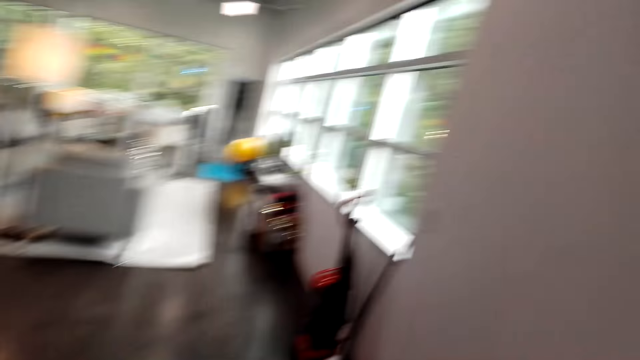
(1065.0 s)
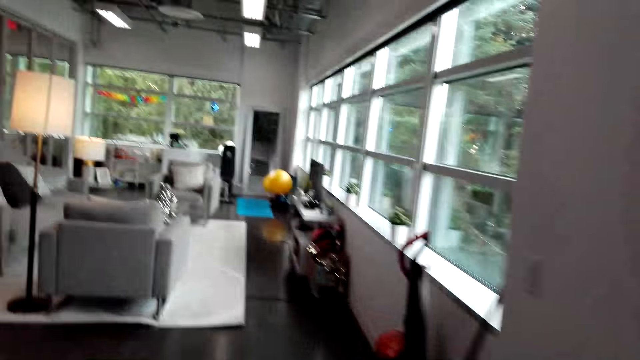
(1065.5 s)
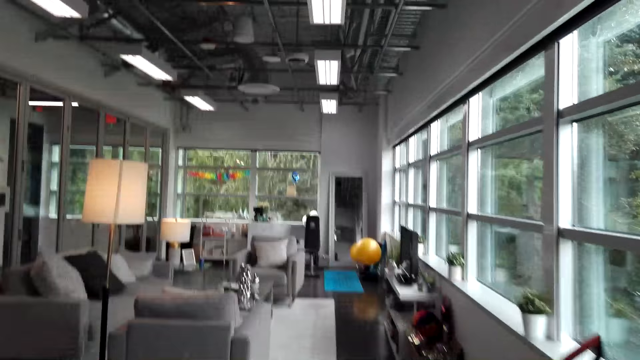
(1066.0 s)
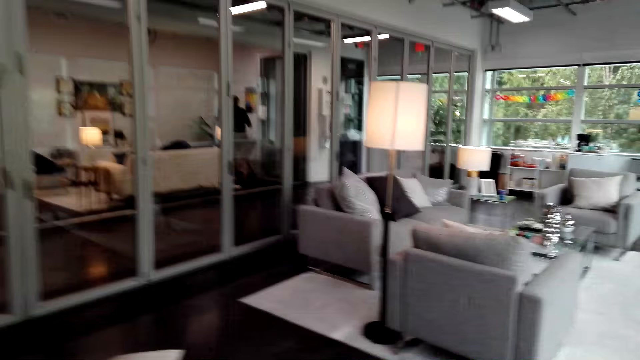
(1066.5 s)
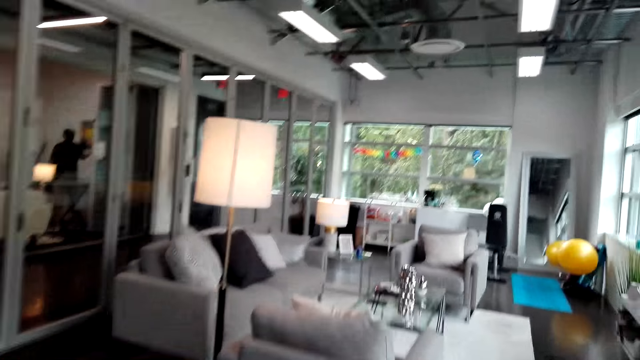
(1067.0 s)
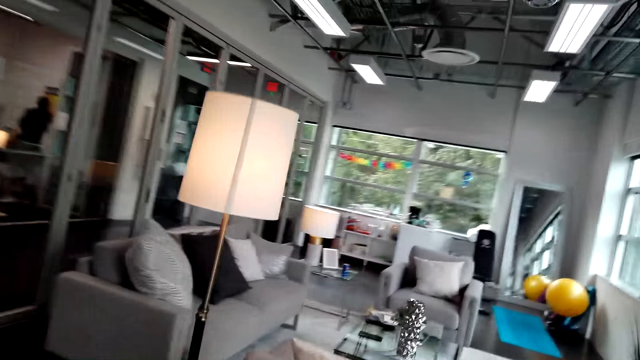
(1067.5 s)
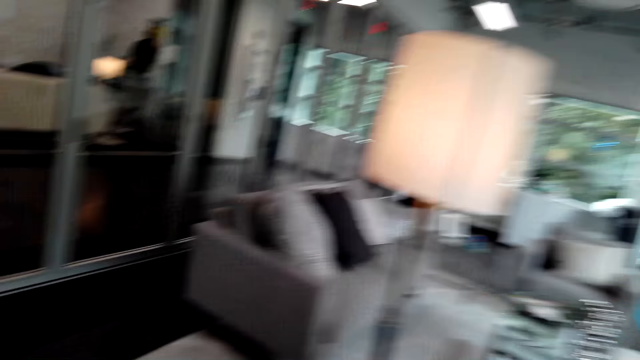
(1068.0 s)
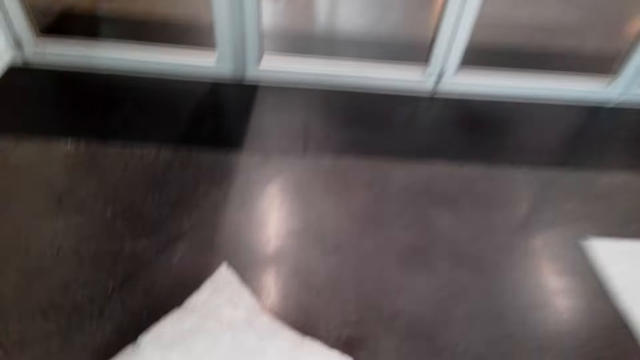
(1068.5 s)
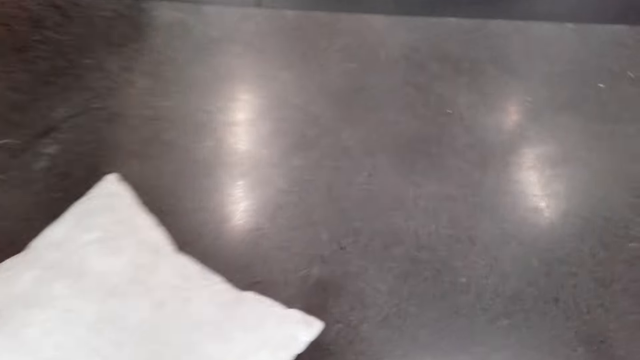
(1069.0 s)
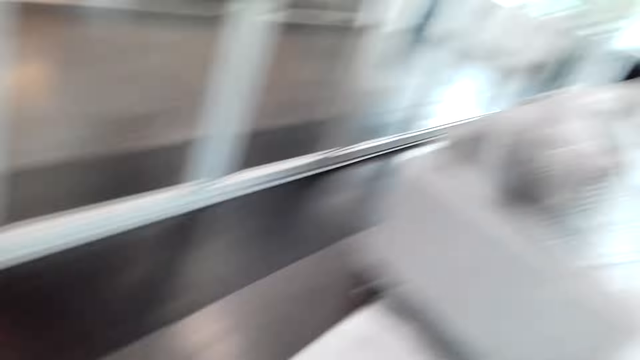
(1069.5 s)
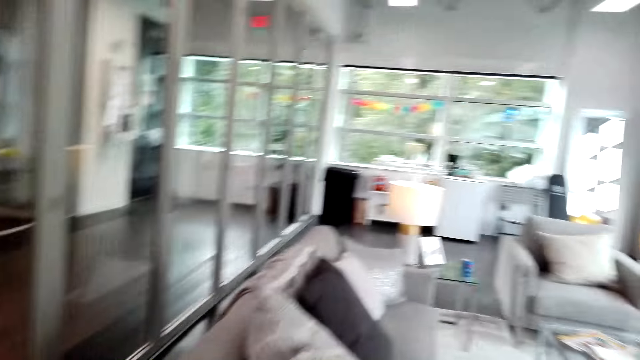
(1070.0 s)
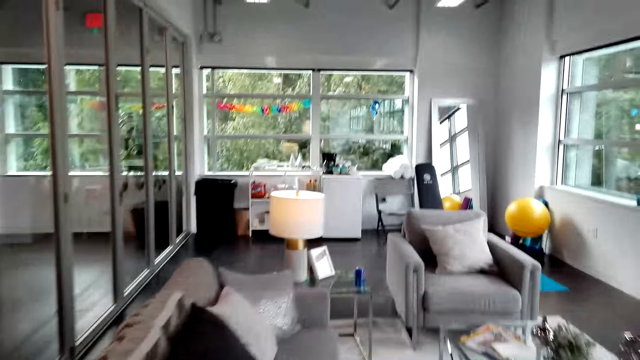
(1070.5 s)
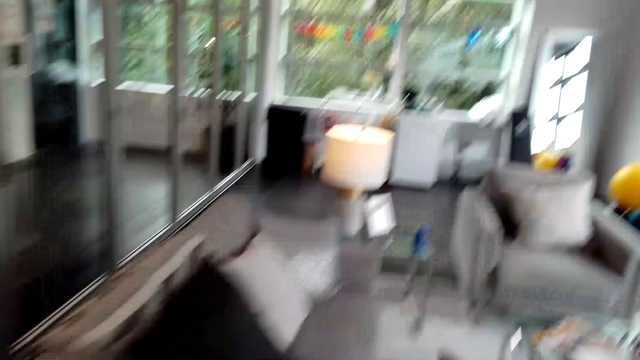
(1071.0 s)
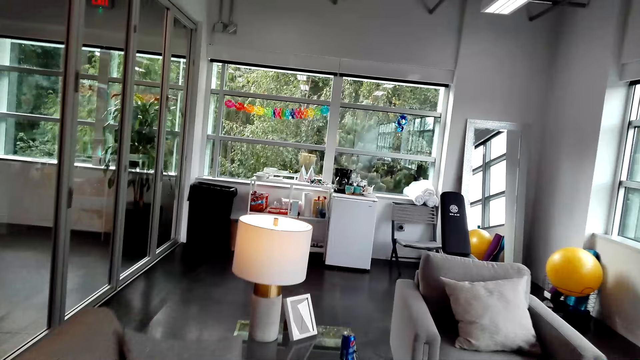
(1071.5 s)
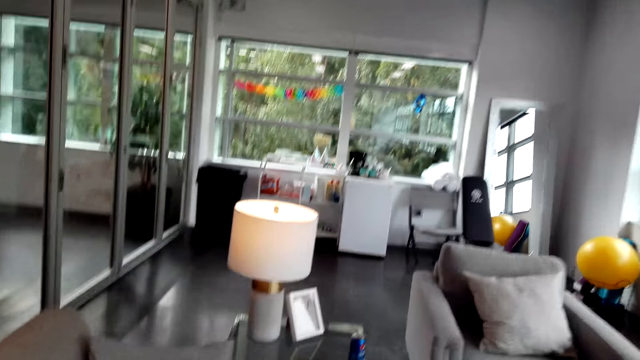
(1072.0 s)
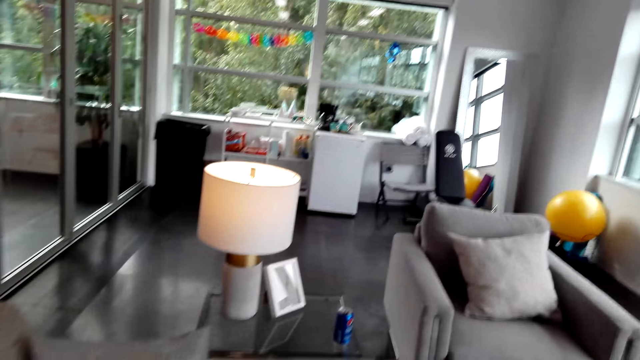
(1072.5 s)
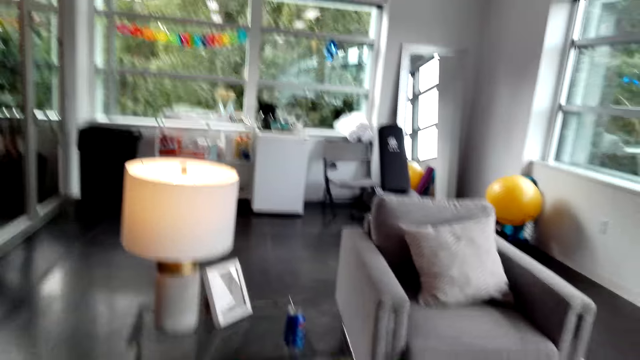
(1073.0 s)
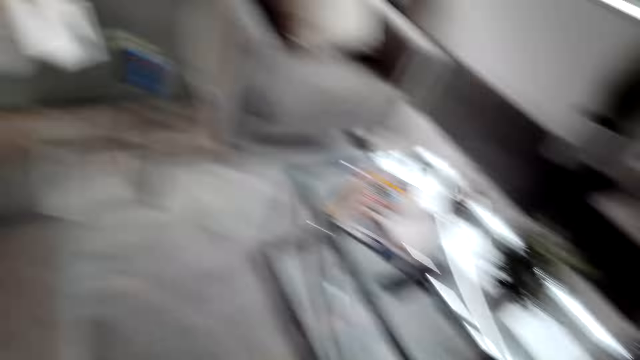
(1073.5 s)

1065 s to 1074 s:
The camera wearer picks a pillow. They walk around the room.

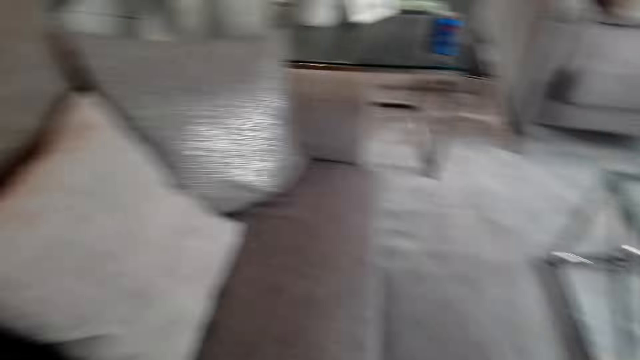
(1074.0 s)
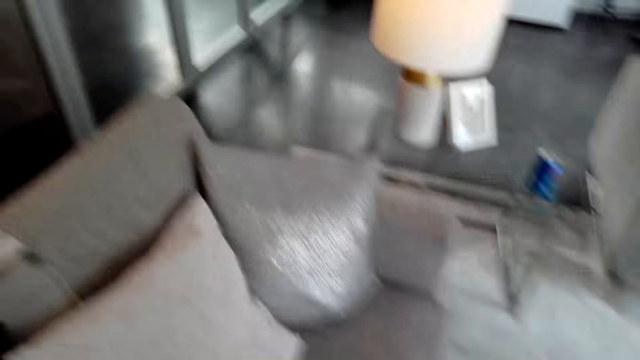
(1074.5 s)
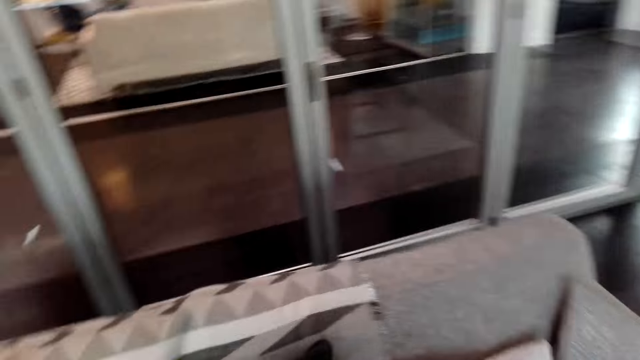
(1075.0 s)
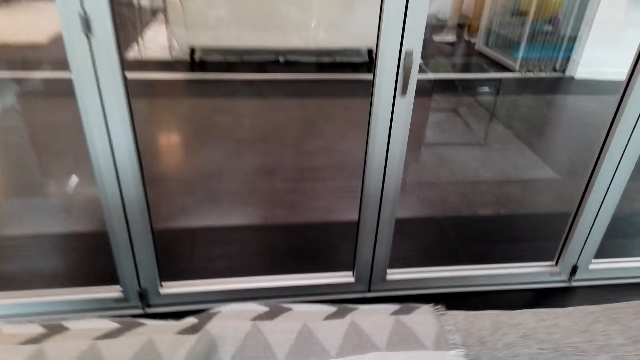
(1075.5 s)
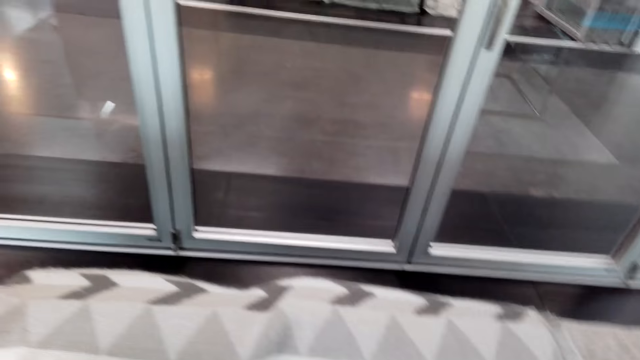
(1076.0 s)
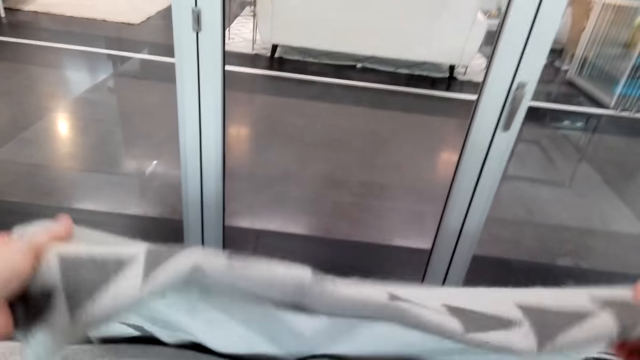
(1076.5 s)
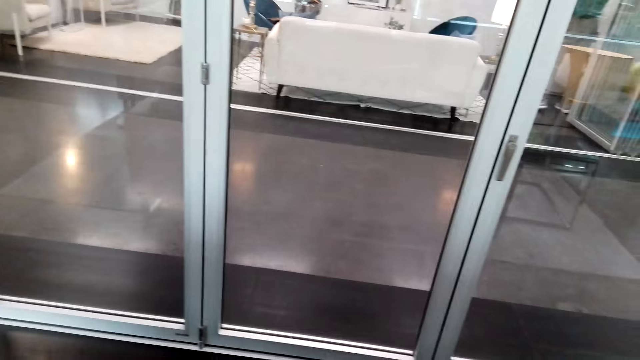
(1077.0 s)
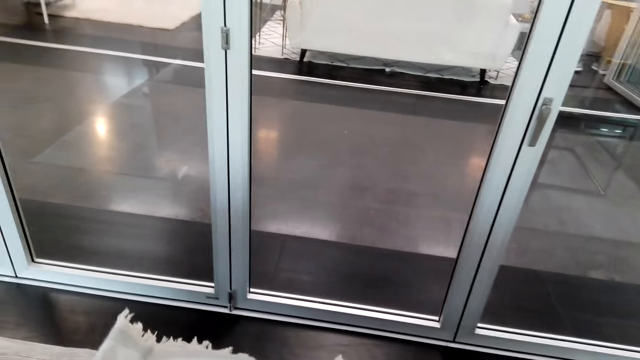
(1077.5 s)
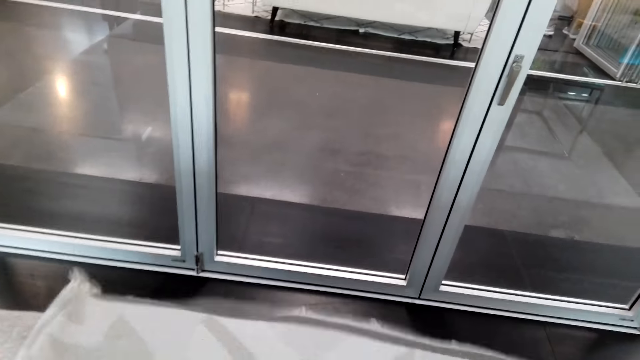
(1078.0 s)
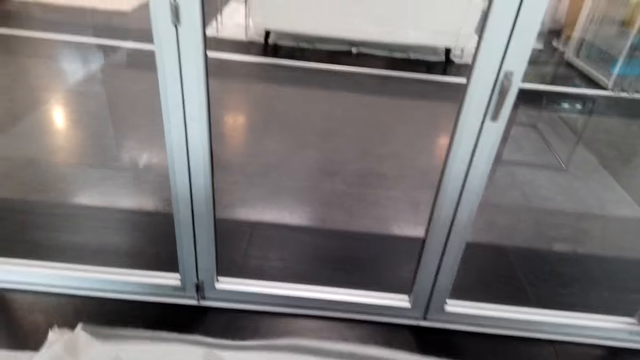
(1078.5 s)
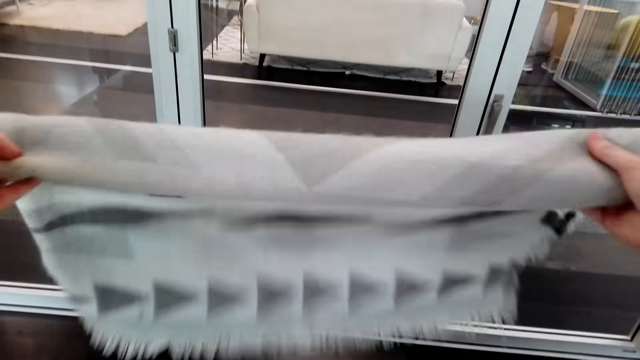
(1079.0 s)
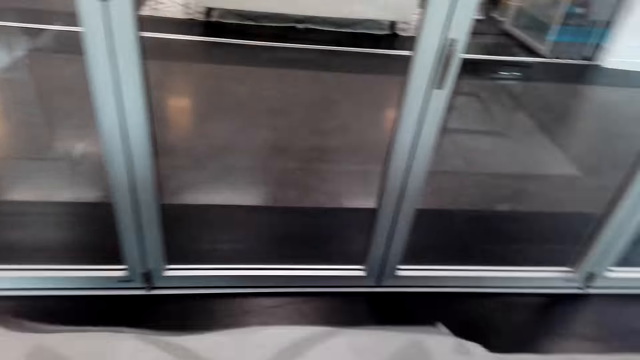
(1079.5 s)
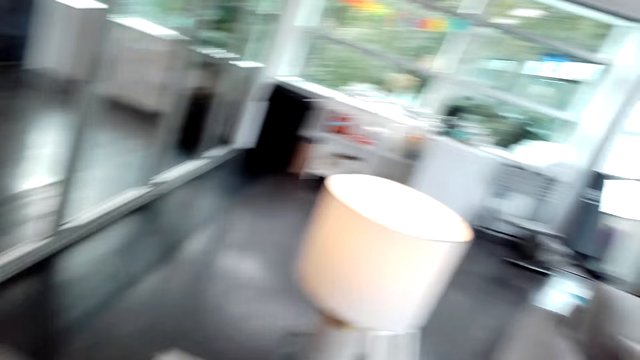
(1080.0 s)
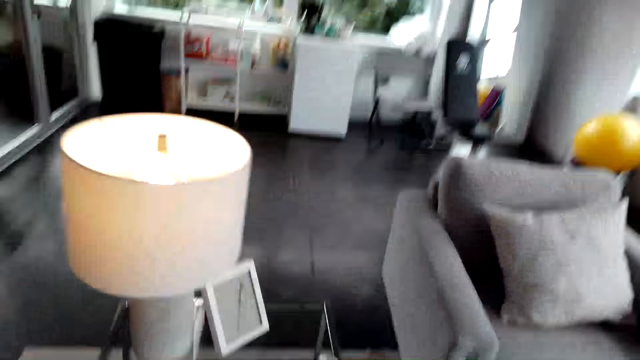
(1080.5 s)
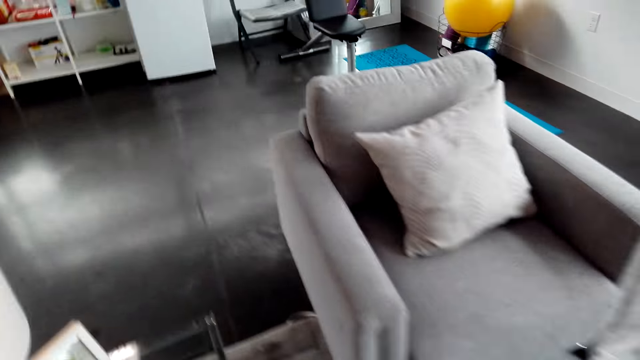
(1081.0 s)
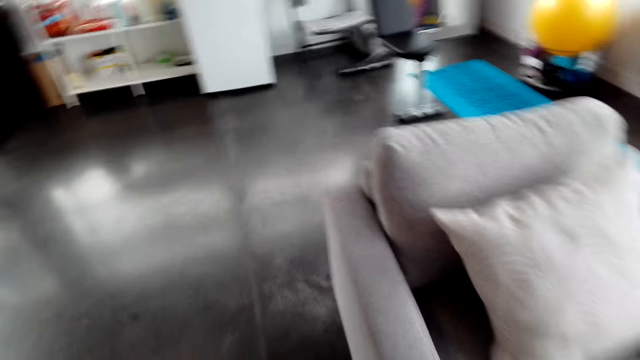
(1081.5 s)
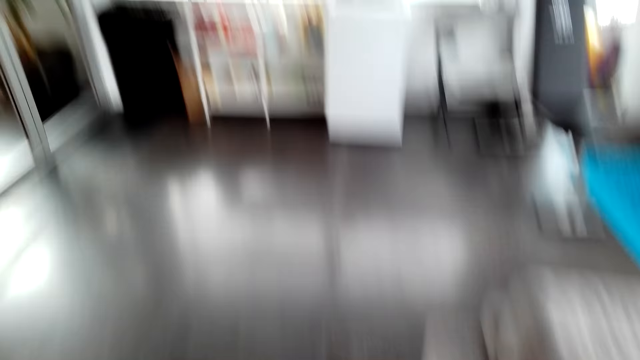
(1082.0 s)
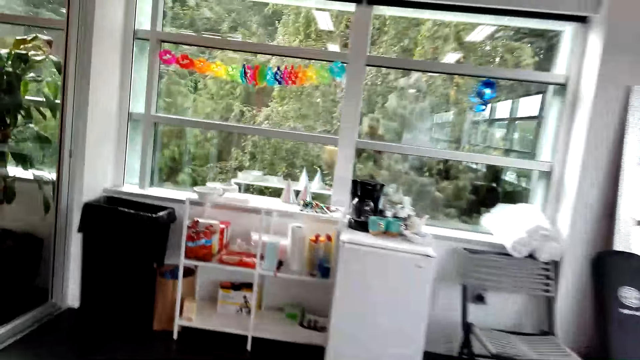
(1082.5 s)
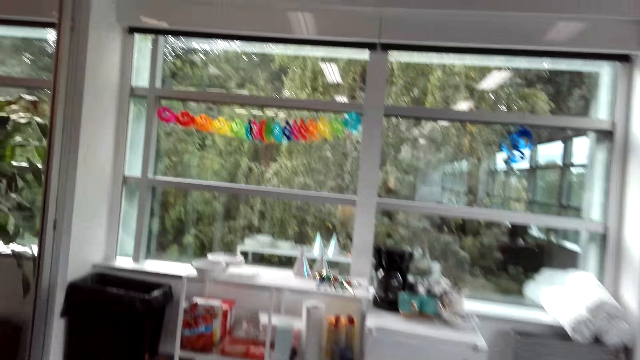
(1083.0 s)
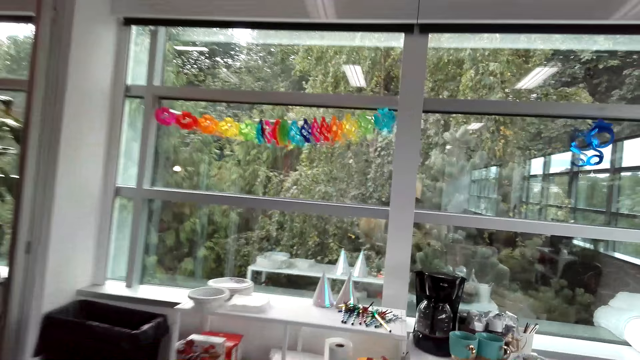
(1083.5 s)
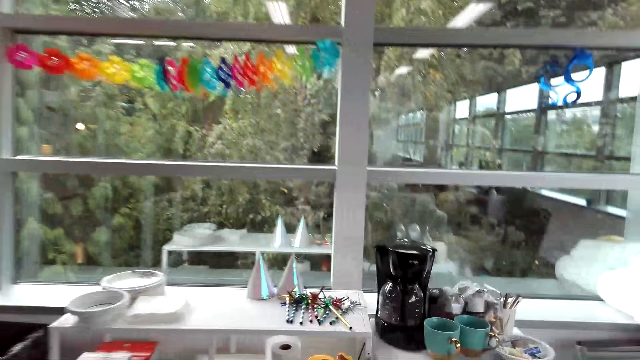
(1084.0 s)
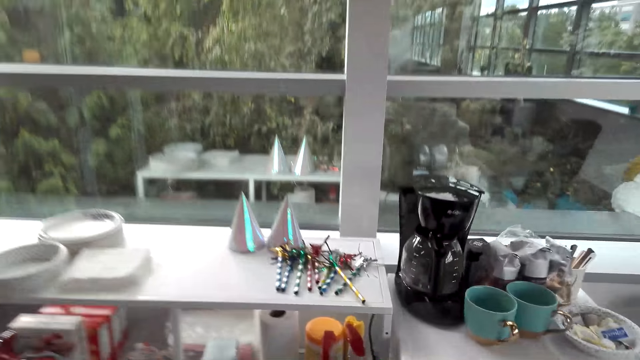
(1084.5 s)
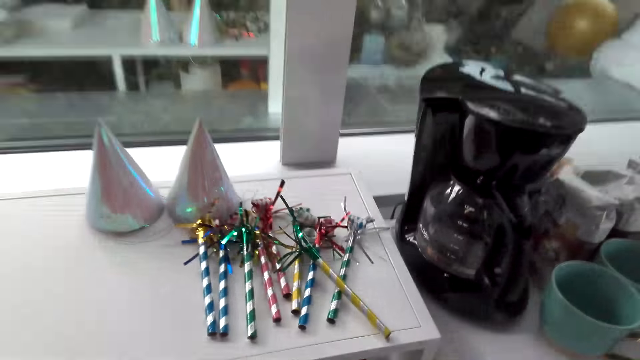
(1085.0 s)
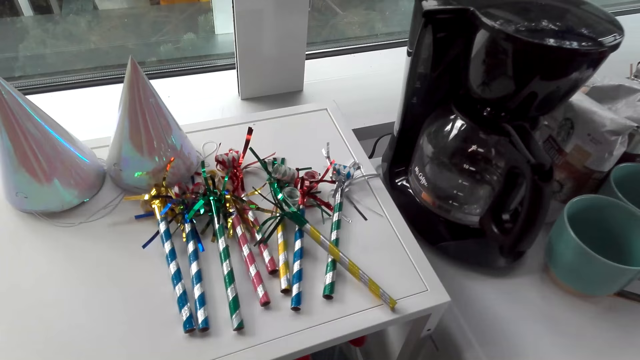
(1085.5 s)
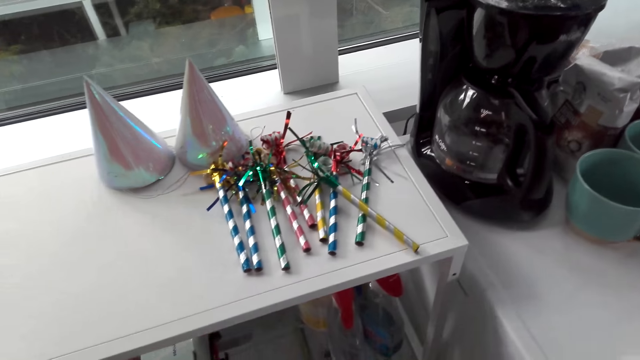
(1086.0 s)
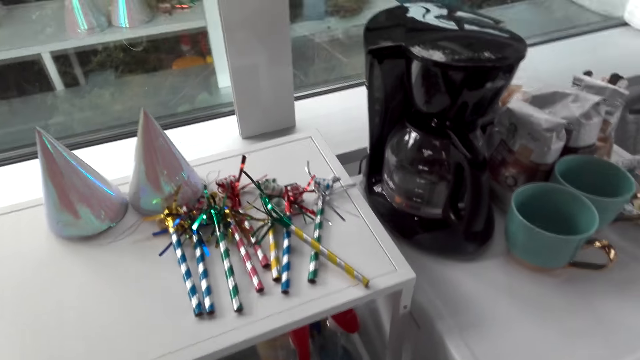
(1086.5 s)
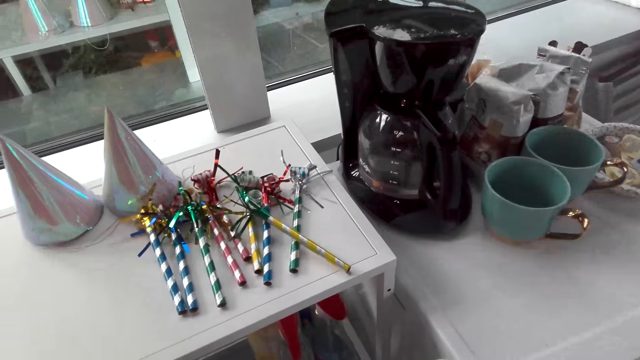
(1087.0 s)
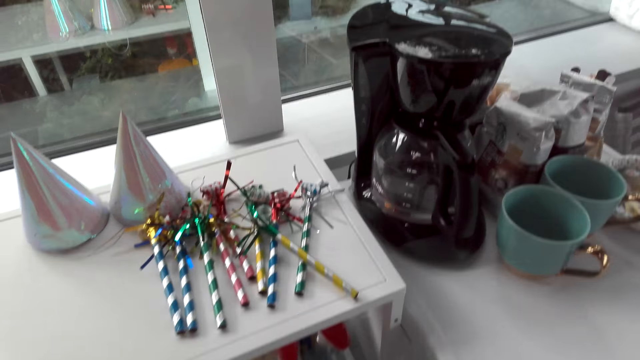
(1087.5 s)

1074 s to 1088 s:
The camera wearer spreads the cloth on the couch. They fold the material. They walk around the room.
